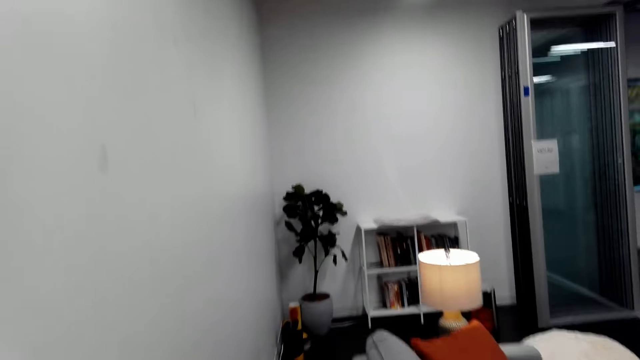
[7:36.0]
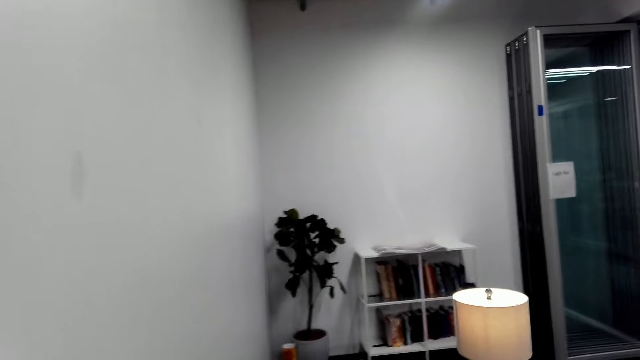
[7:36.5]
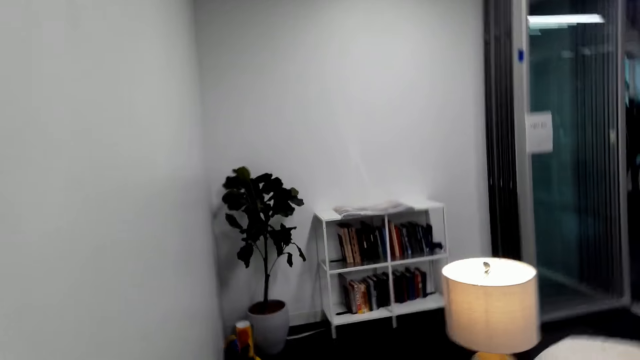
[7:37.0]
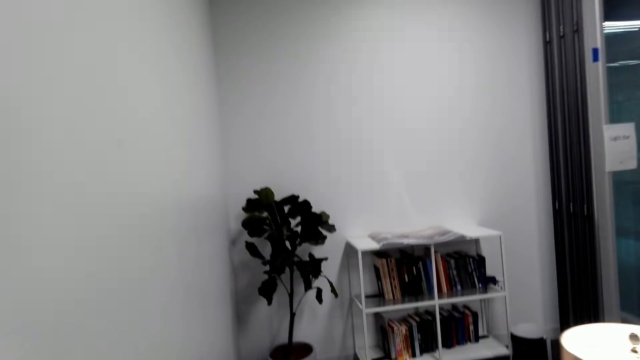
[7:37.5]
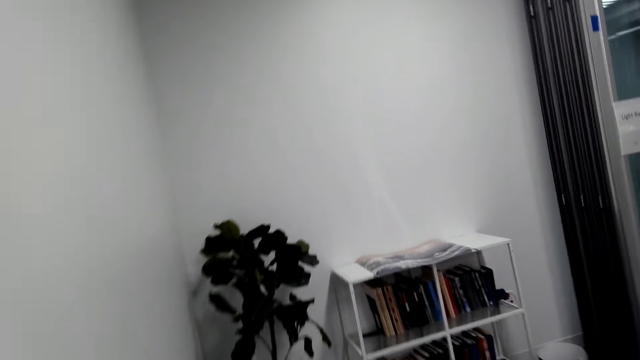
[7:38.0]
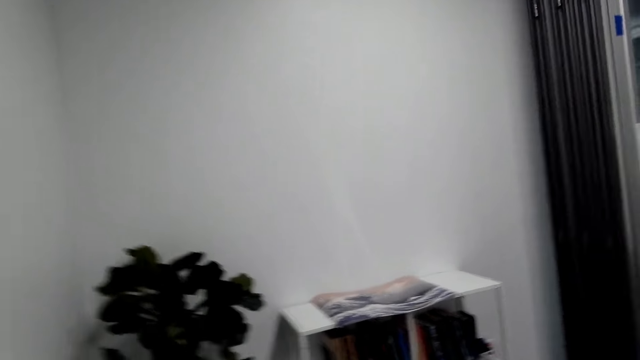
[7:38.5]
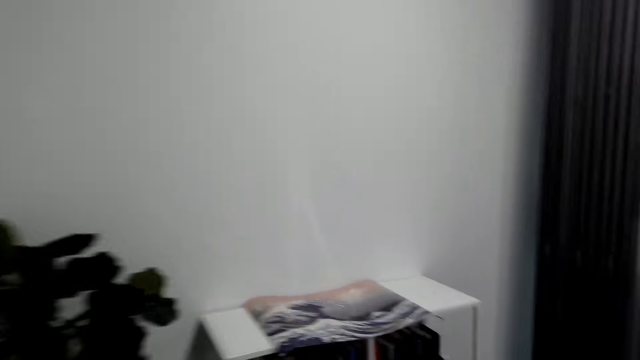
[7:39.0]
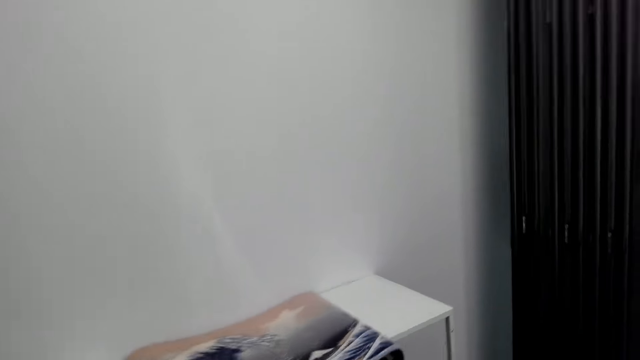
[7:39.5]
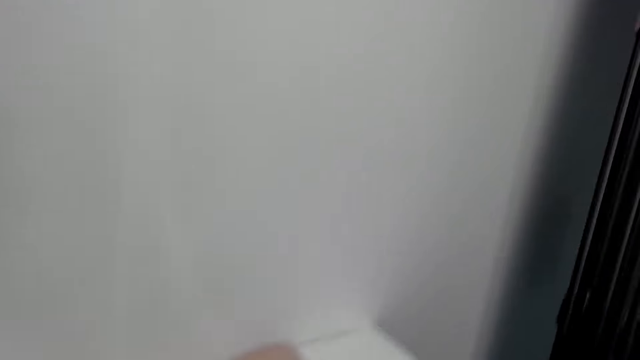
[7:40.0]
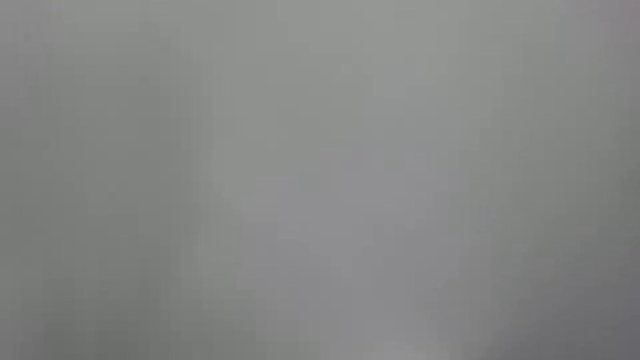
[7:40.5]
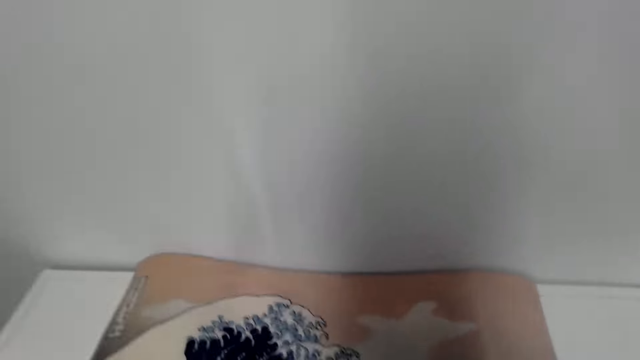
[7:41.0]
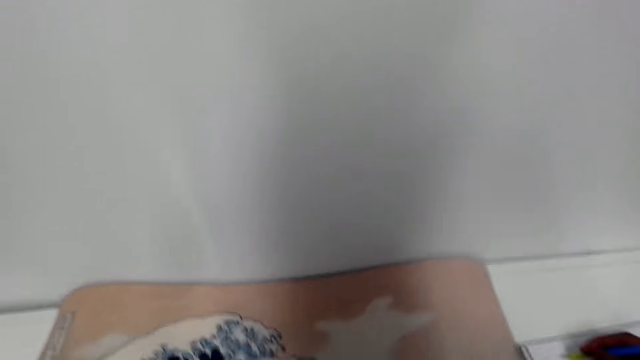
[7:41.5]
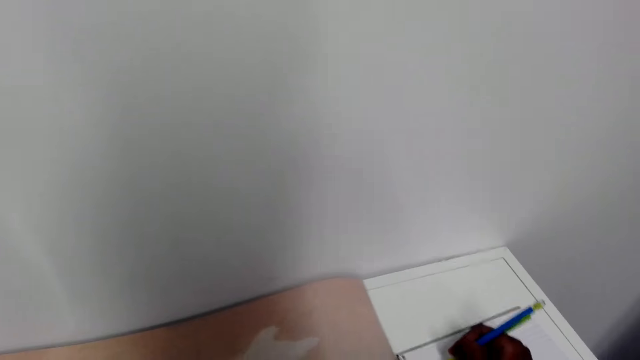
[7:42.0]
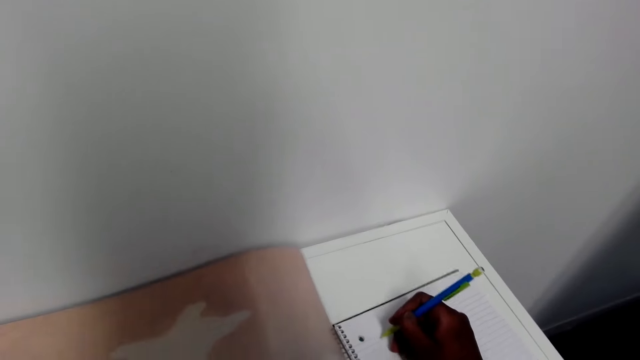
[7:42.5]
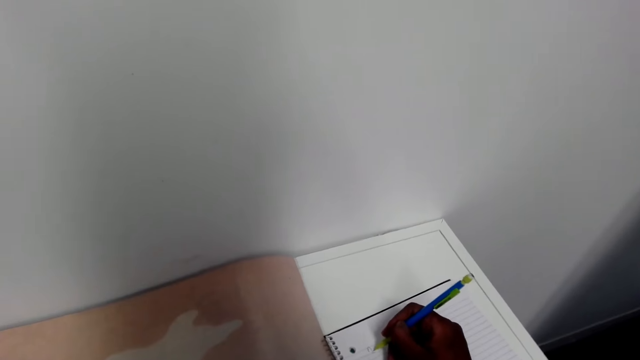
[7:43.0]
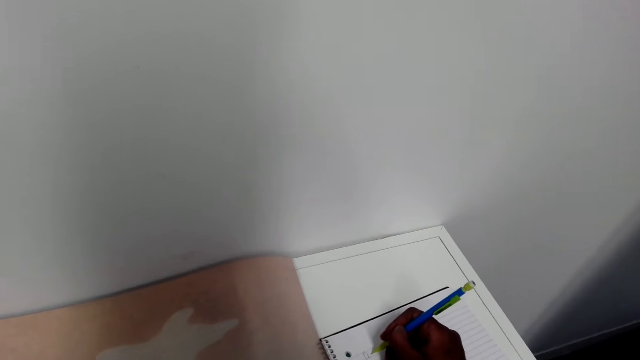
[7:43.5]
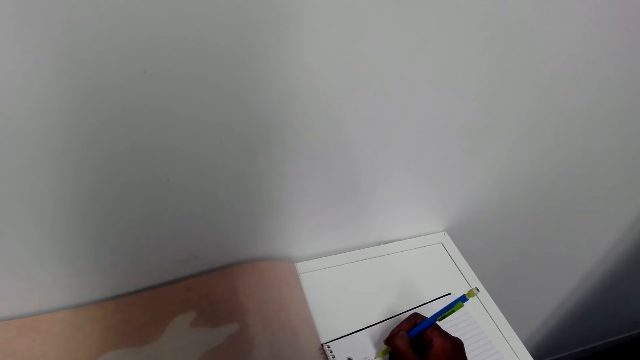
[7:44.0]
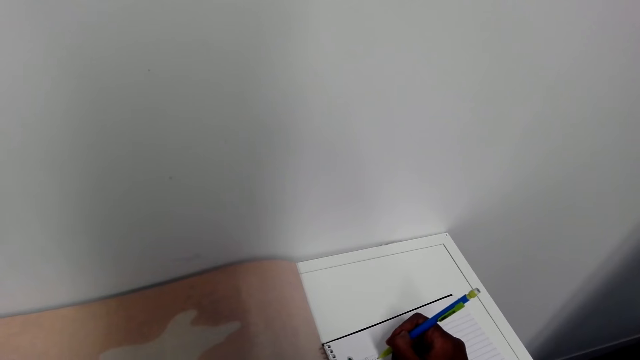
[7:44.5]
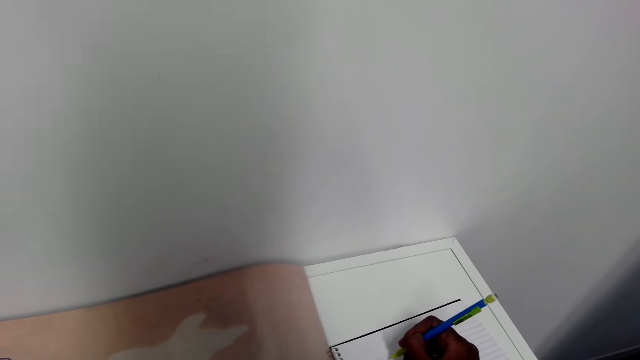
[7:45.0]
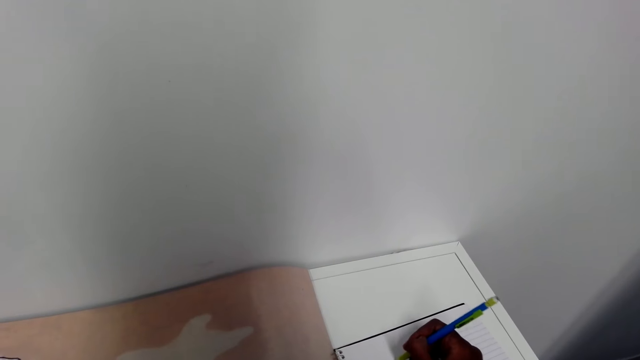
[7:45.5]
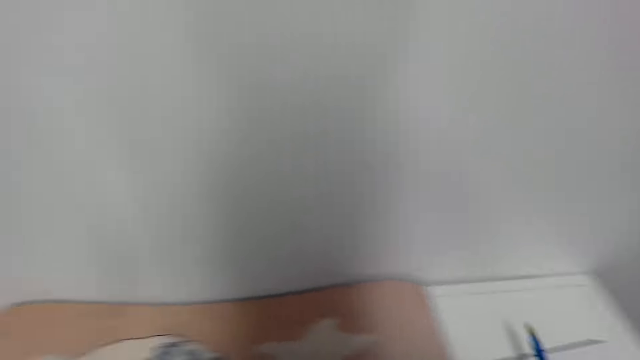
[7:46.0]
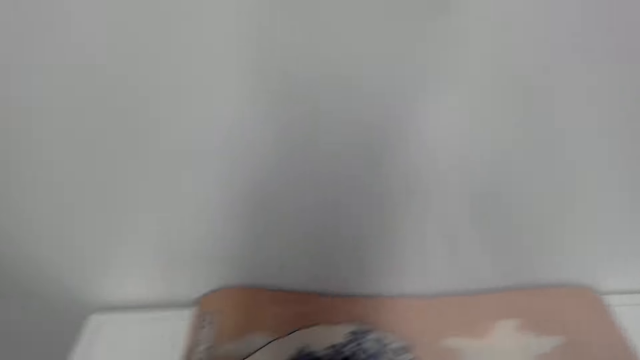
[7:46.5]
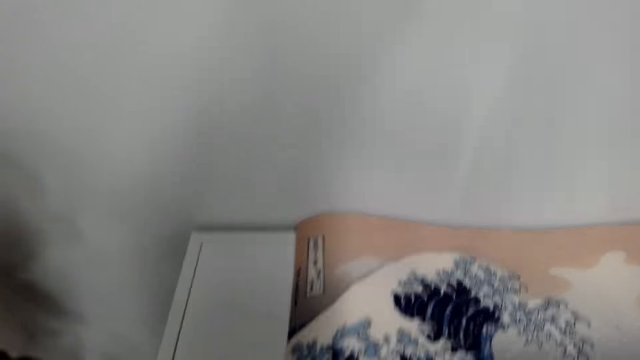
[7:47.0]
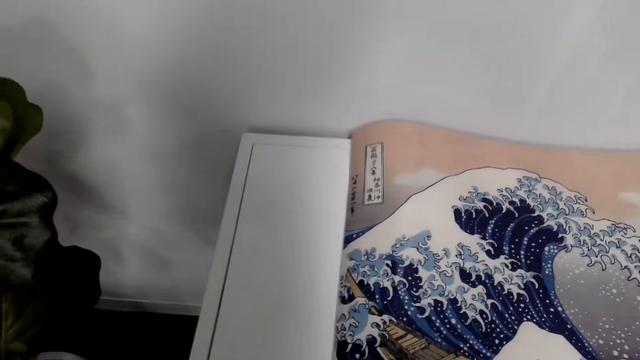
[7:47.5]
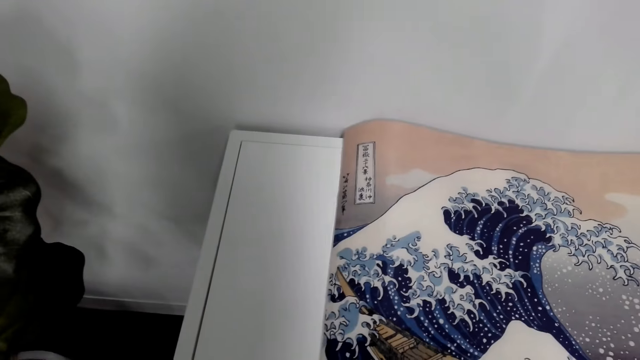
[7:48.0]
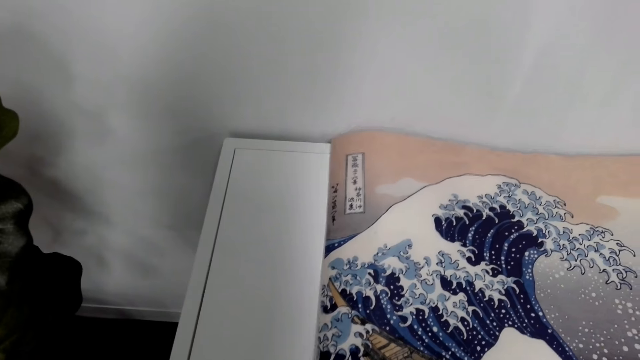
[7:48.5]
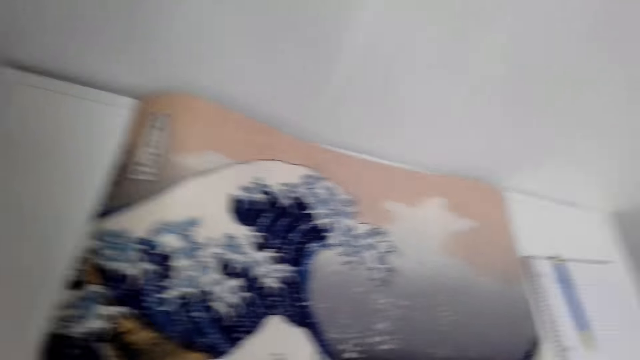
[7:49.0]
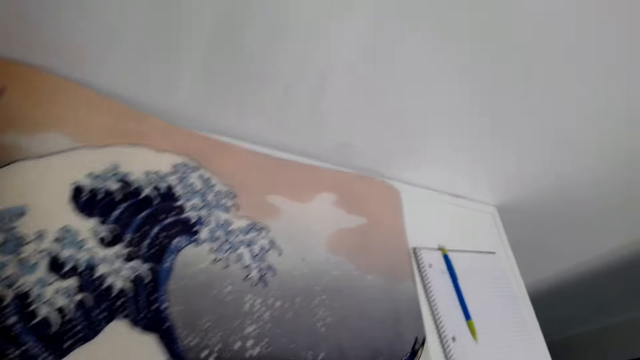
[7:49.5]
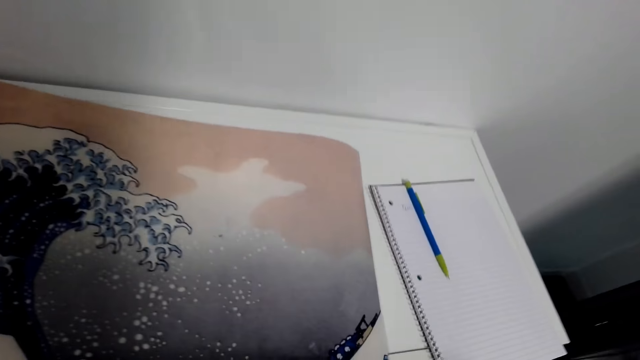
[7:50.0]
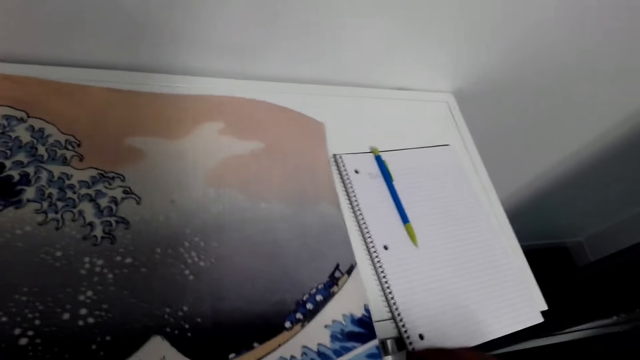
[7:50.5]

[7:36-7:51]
The camera wearer walks towards the book shelves. They write on the notebook. They place the pen on the notebook.

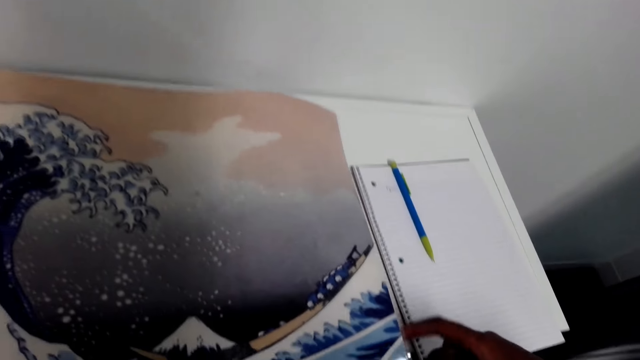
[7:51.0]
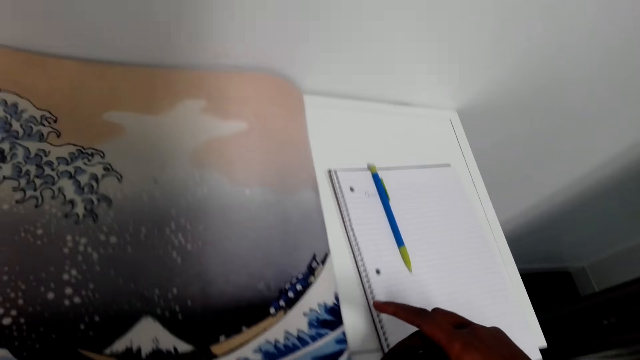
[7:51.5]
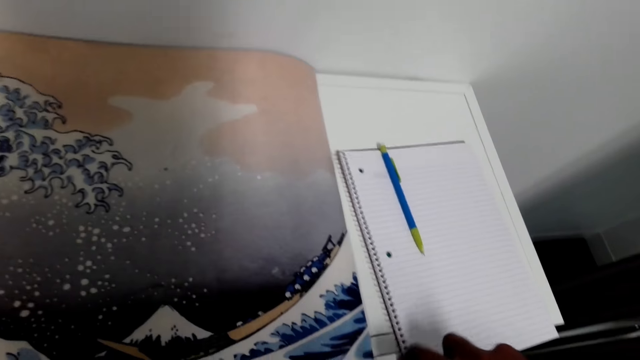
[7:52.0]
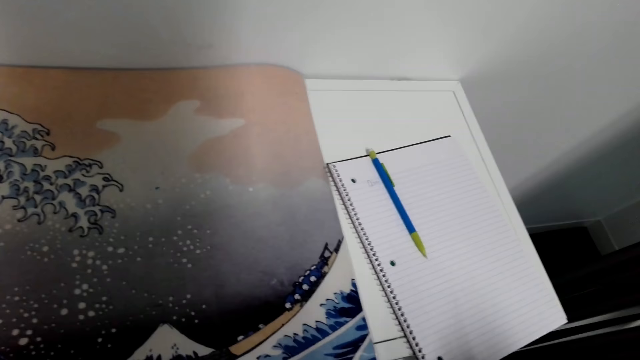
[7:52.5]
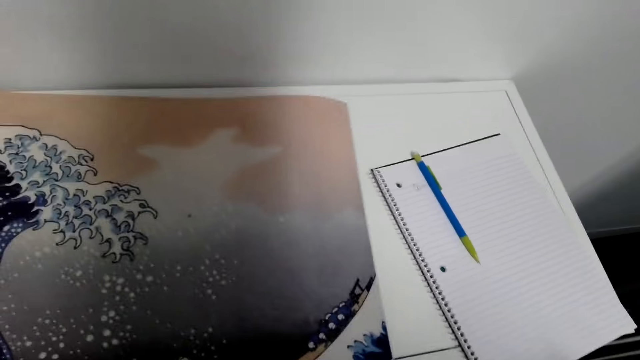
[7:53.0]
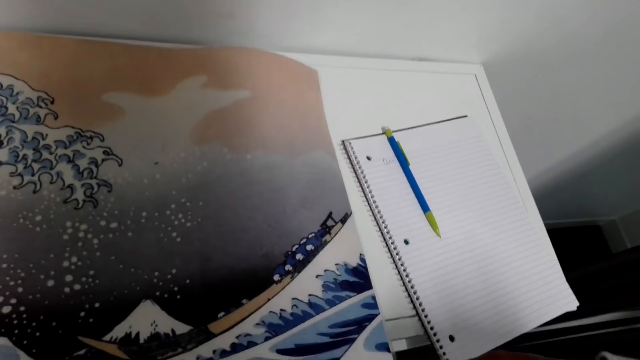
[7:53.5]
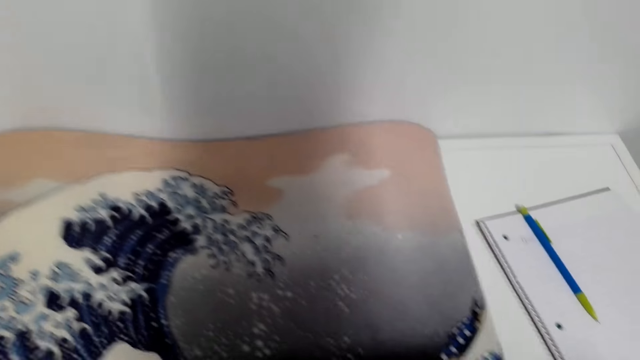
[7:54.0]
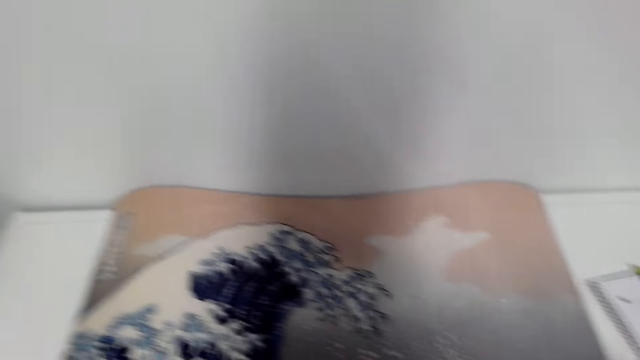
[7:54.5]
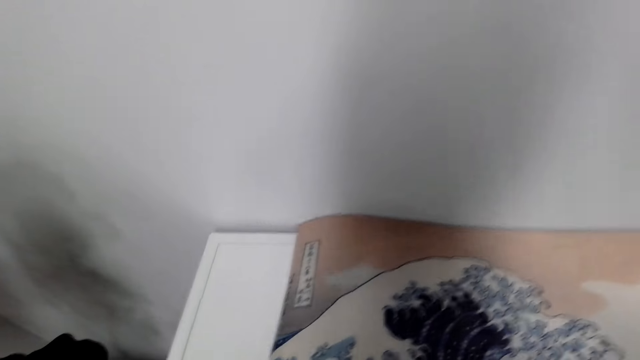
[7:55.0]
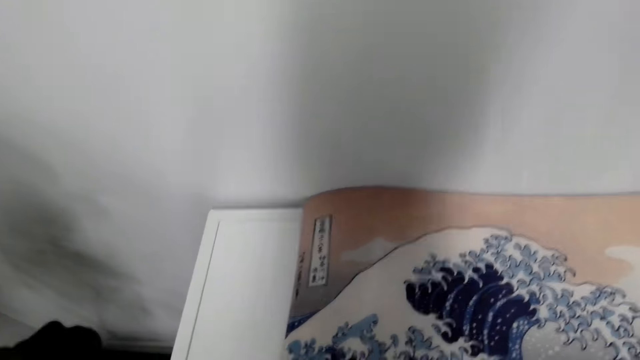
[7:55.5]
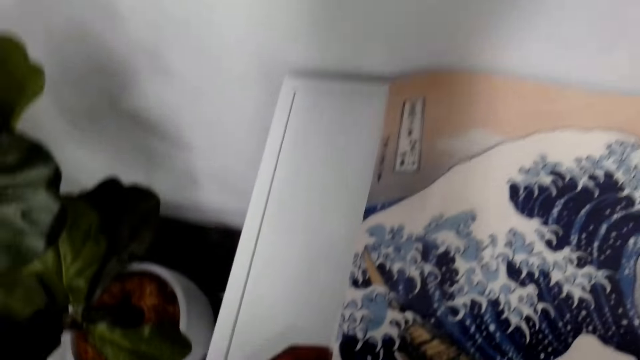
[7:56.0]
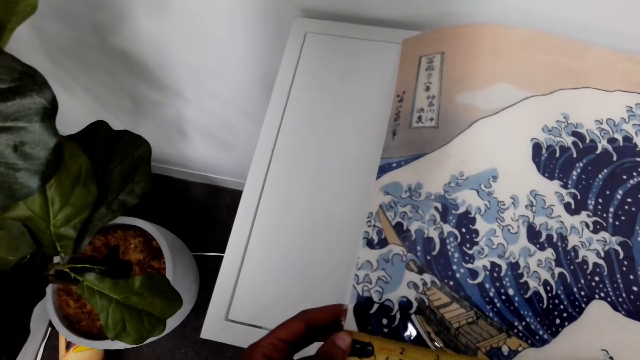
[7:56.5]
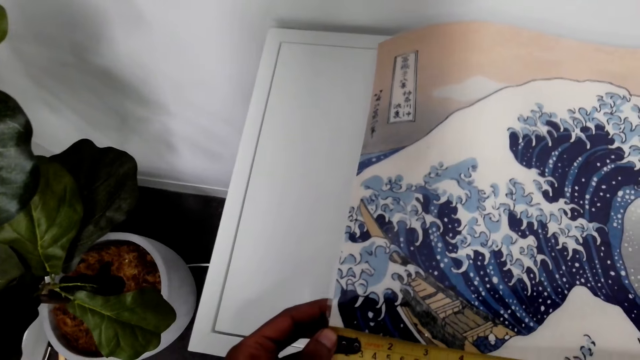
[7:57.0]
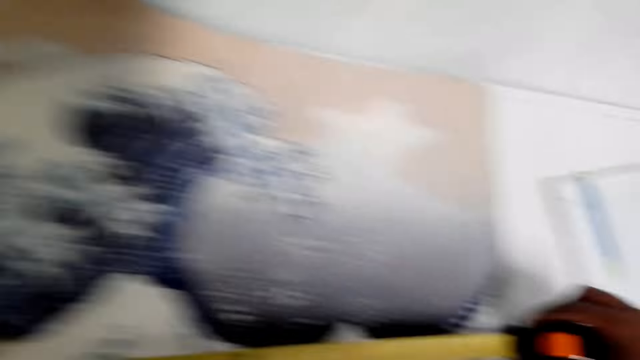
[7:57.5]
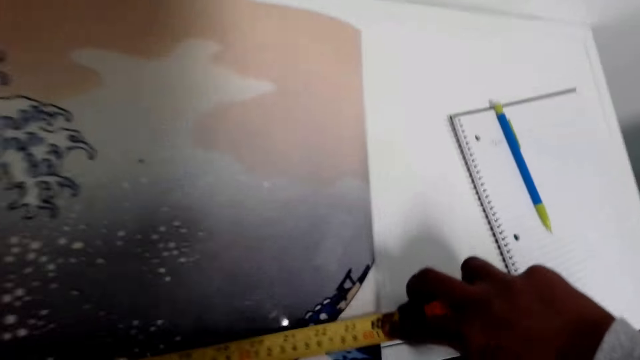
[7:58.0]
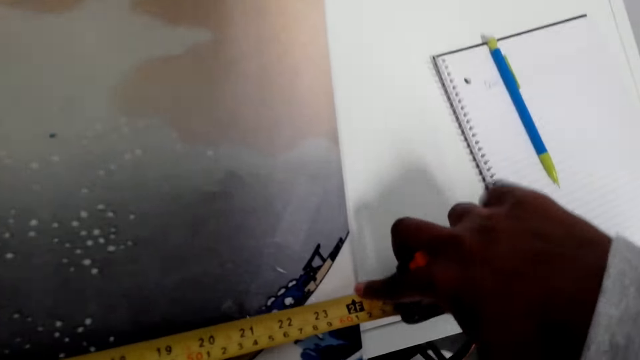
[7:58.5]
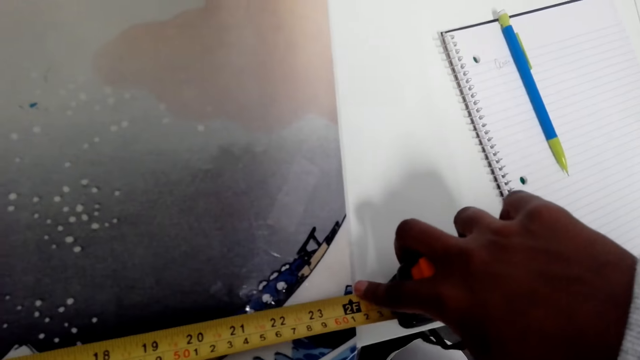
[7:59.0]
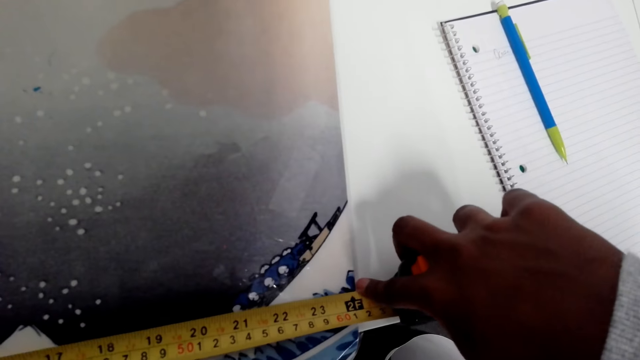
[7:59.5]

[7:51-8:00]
The camera wearer measures the art paper.
